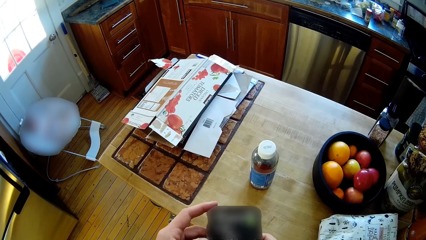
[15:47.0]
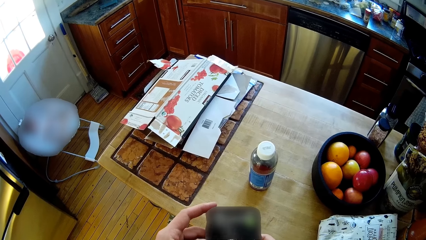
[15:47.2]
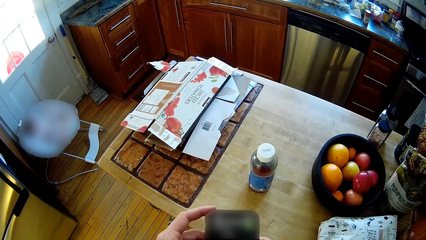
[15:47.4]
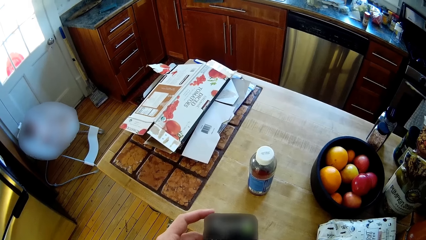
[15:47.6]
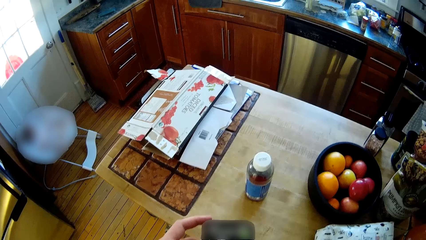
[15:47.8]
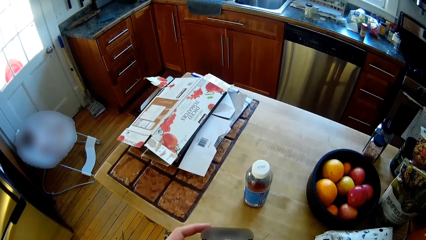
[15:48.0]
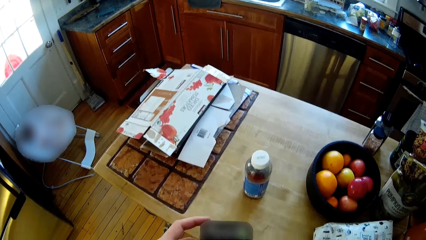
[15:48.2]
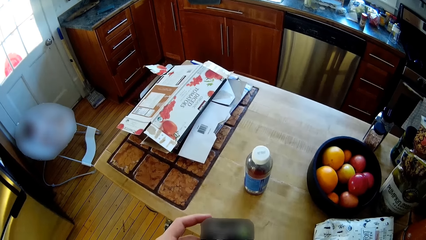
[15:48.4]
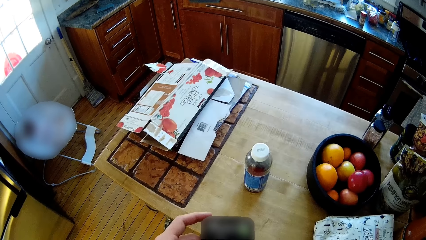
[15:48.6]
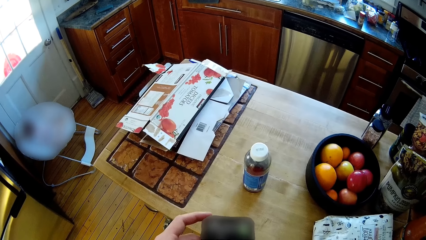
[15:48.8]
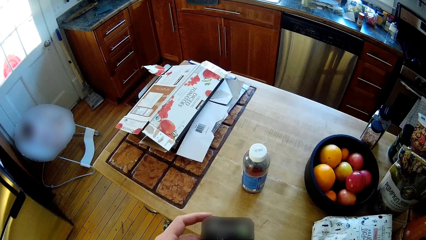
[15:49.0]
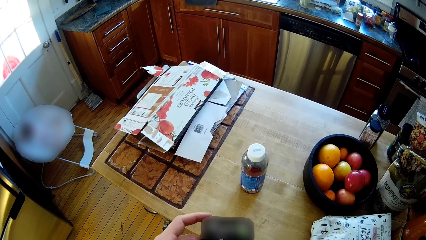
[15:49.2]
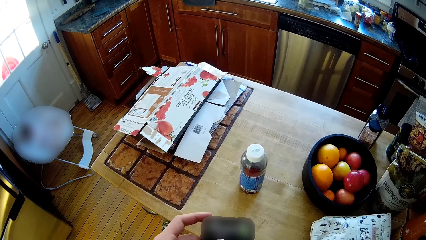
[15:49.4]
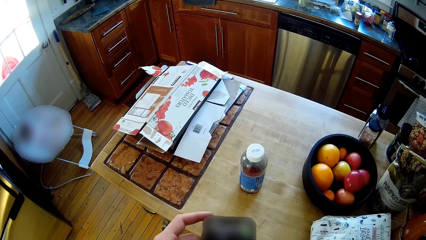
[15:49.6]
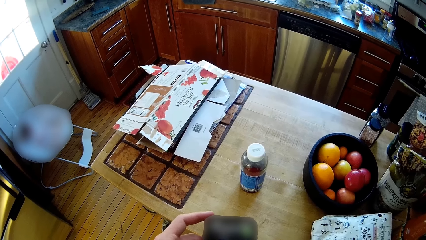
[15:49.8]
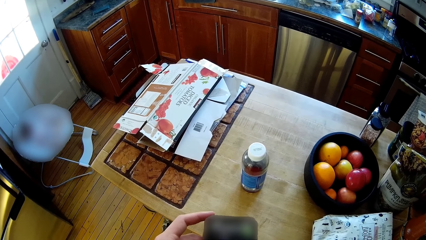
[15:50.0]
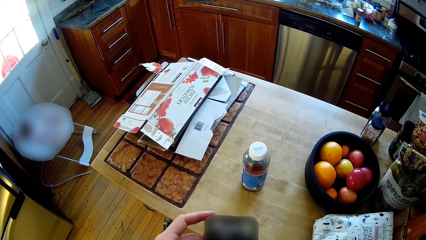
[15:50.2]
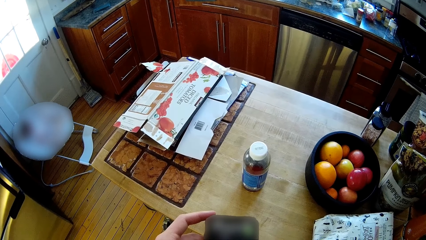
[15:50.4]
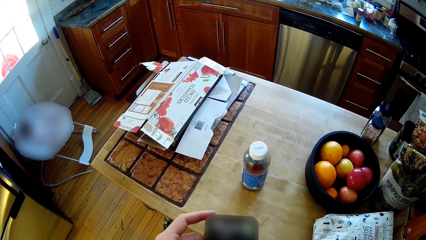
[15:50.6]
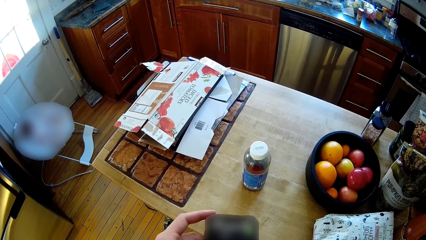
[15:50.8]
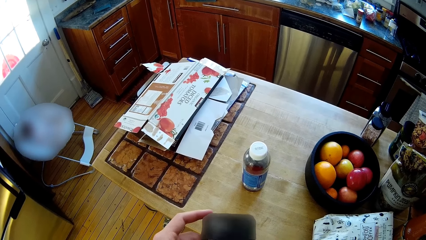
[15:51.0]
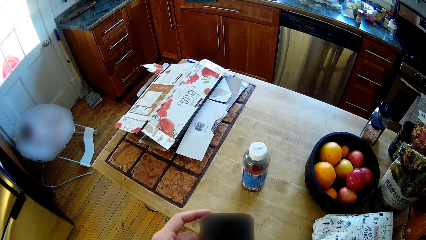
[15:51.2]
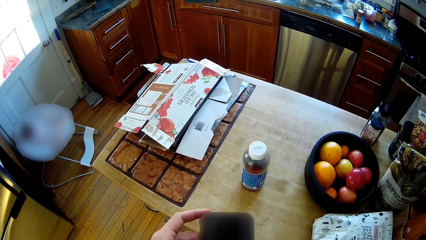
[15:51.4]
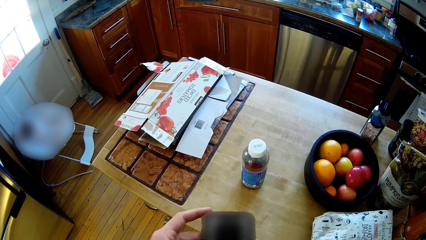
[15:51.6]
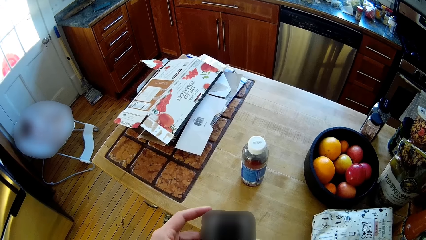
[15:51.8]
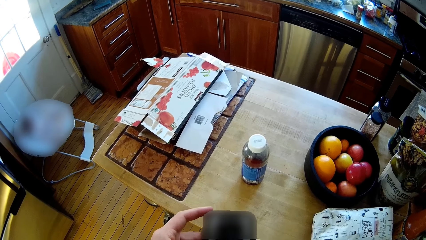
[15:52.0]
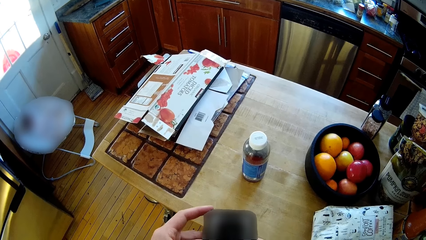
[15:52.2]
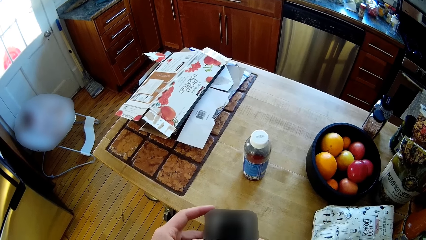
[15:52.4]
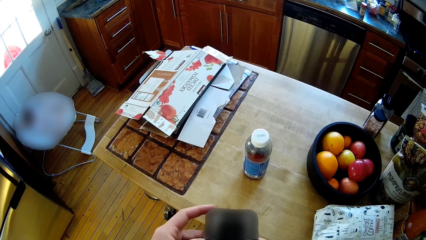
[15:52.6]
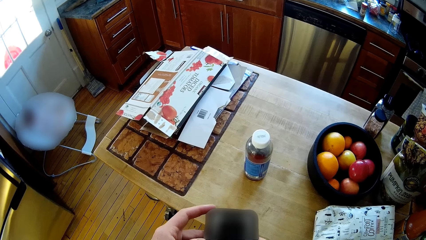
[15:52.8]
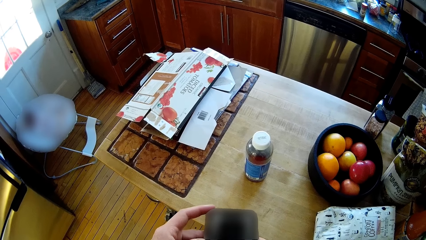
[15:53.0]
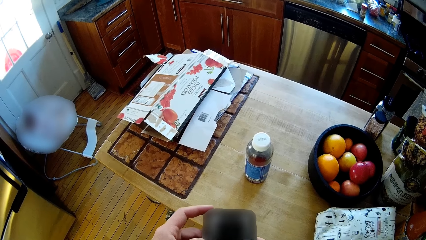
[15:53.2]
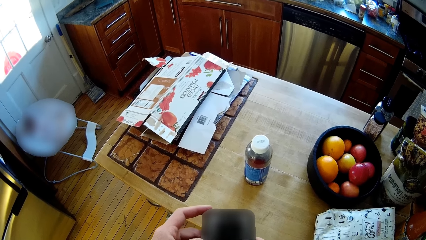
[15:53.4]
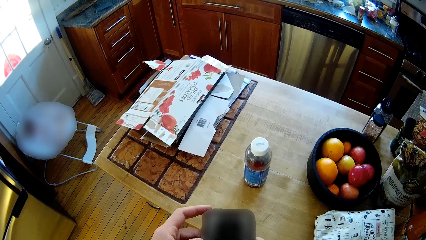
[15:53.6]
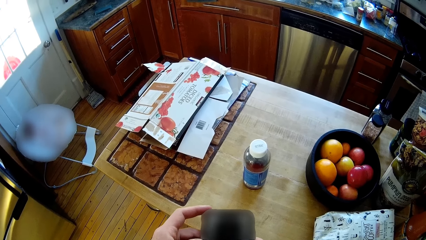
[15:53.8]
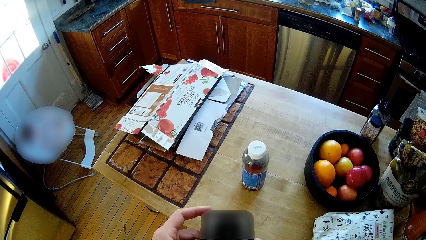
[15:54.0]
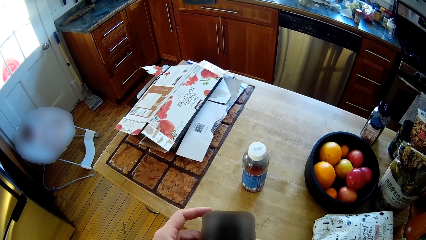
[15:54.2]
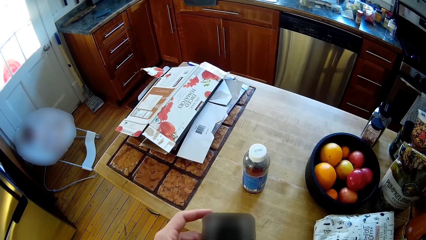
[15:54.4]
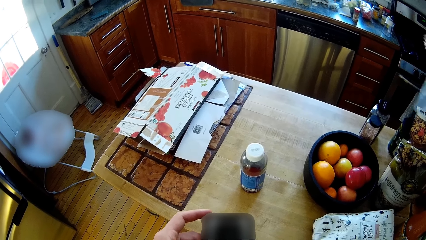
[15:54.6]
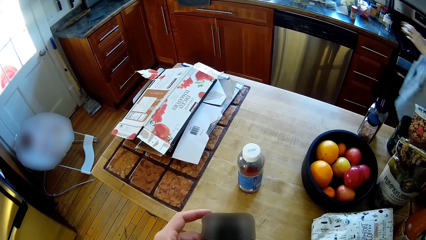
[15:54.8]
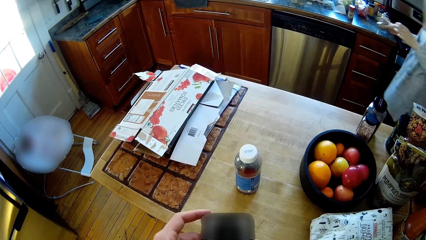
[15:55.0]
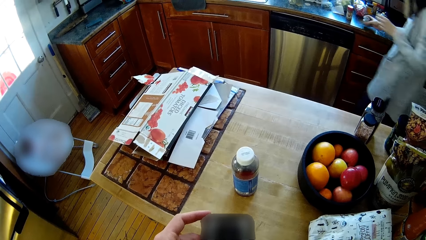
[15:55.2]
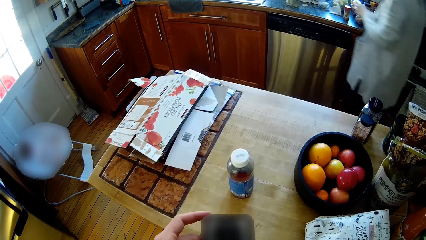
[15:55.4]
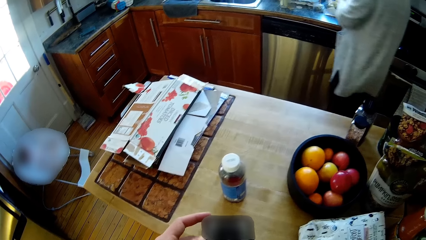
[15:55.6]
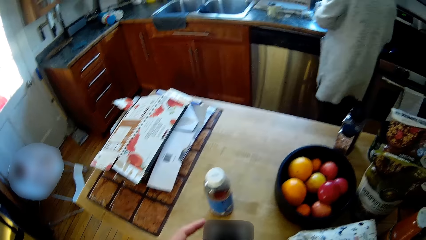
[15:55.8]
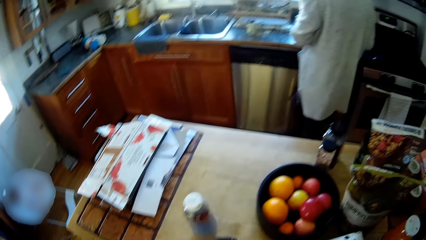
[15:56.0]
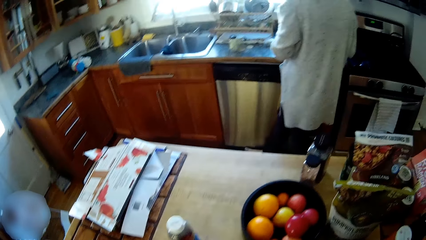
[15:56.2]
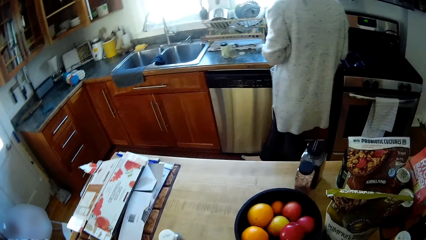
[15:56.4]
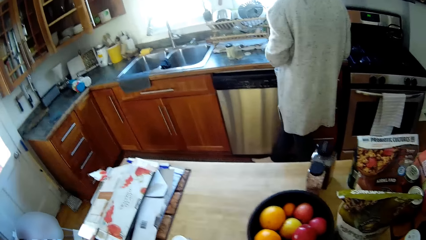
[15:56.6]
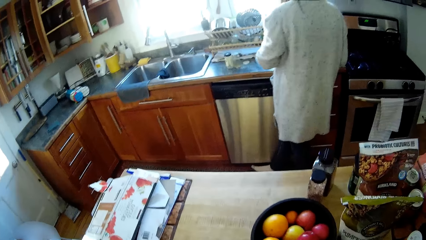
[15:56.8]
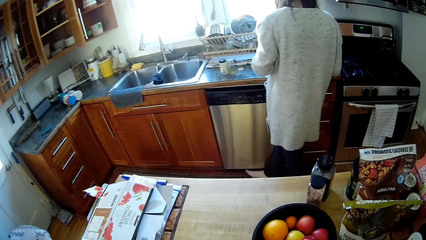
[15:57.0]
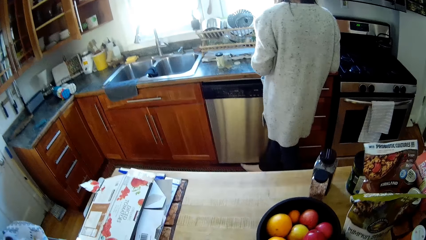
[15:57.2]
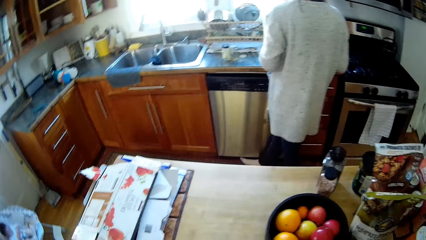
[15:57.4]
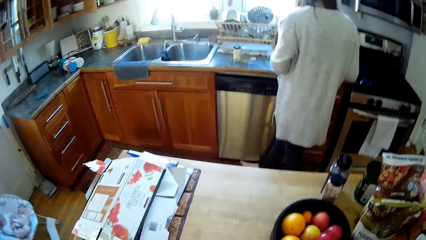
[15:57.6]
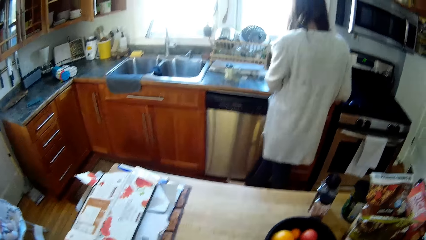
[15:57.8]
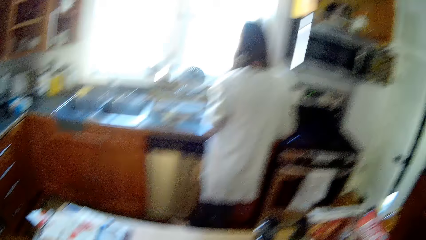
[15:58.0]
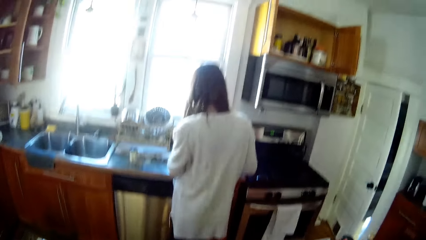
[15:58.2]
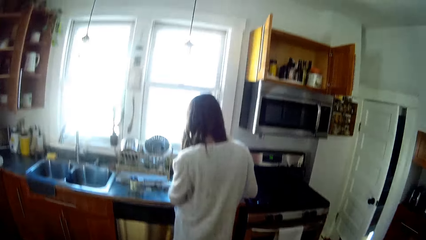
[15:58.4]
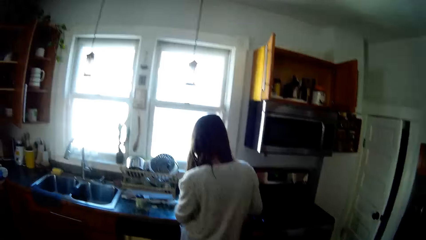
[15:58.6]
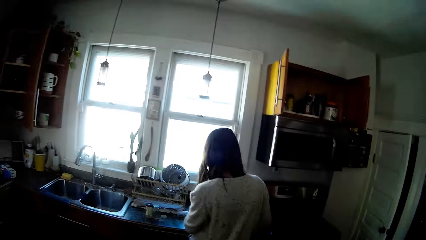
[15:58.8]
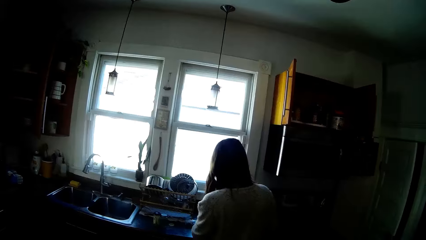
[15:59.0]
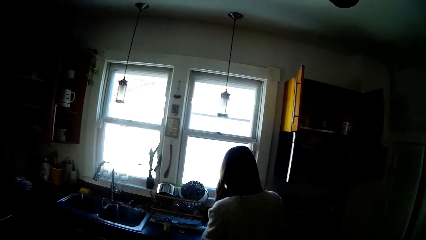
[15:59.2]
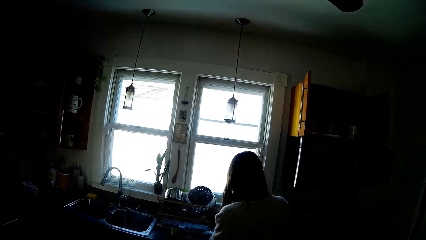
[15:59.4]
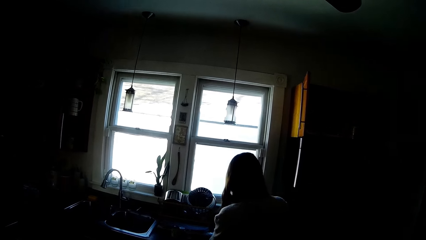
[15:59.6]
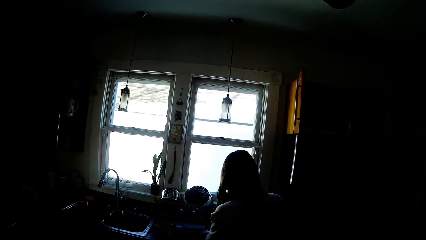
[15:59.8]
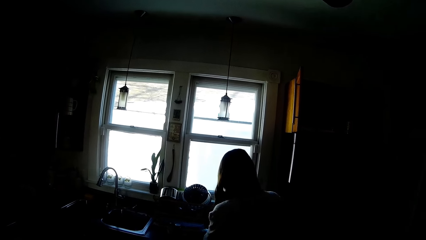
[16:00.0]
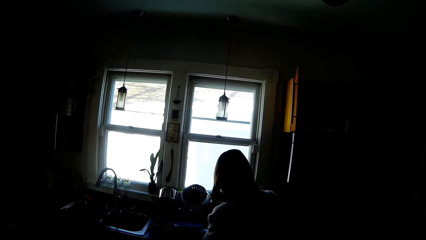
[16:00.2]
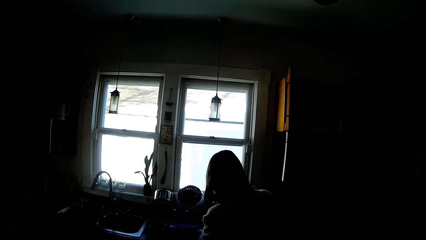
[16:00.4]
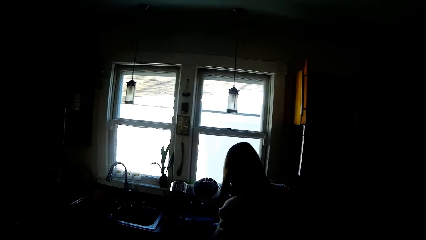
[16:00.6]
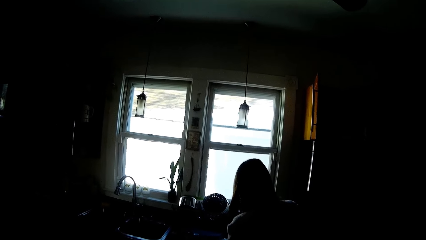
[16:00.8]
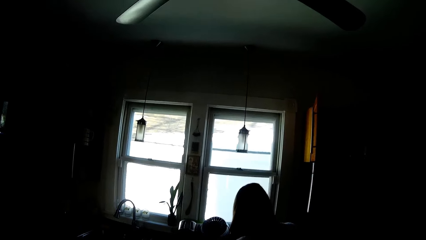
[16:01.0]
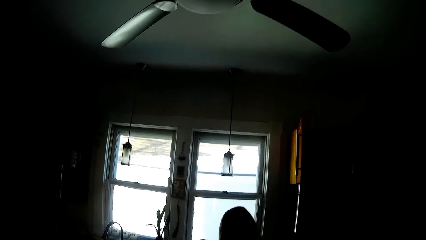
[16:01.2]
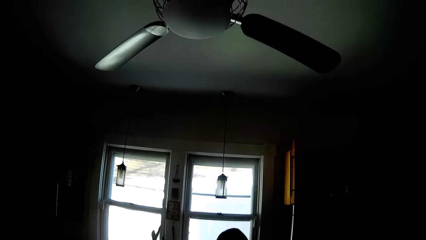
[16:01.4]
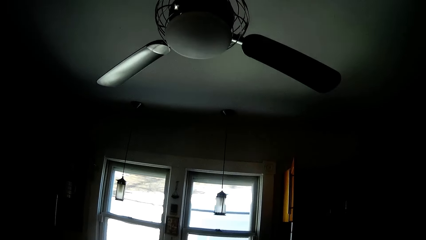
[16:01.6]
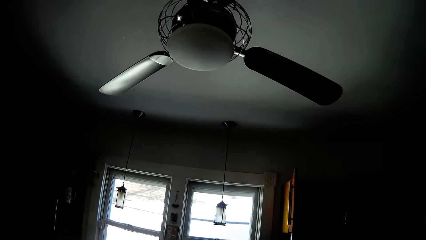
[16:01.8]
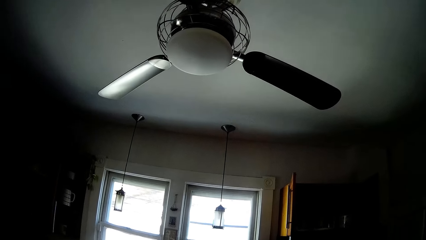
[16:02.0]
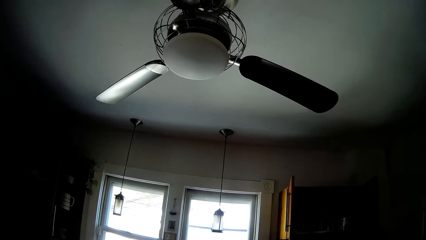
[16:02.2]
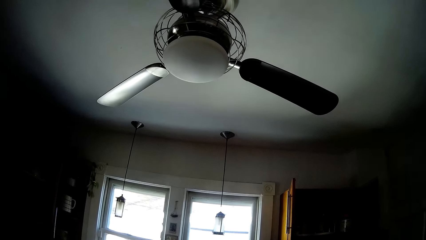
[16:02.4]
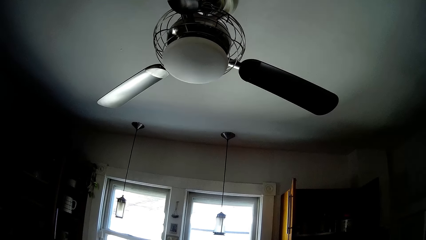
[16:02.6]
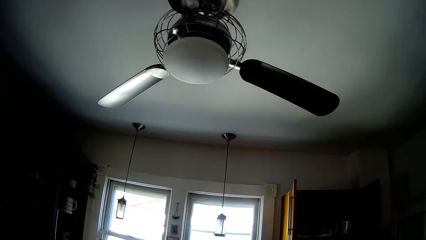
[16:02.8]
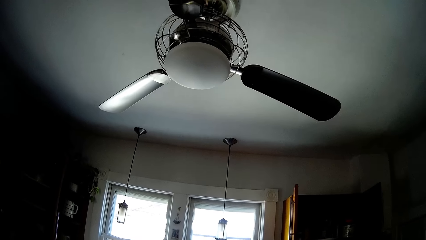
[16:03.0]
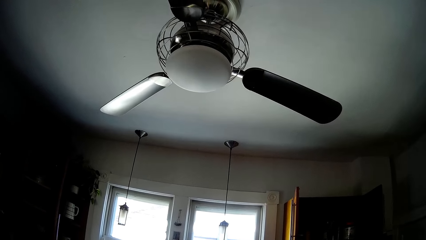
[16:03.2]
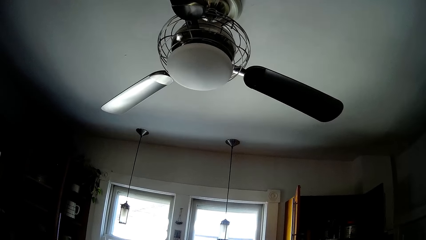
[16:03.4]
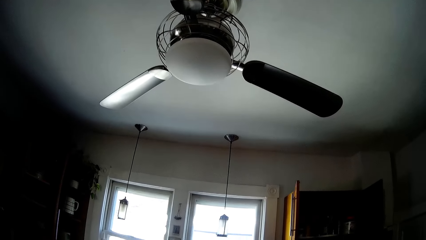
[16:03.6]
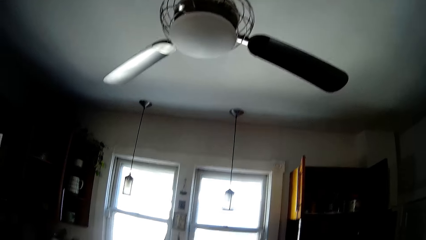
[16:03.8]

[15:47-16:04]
The camera wearer operates his phone with his hands. The woman walks on the floor. The woman places the cup in her right hand on the slab of the base cabinet. The woman stands on the floor. The camera wearer stands on the floor.
